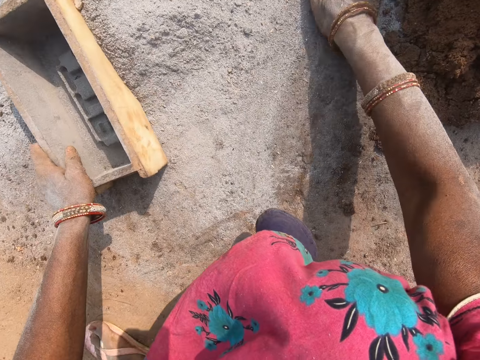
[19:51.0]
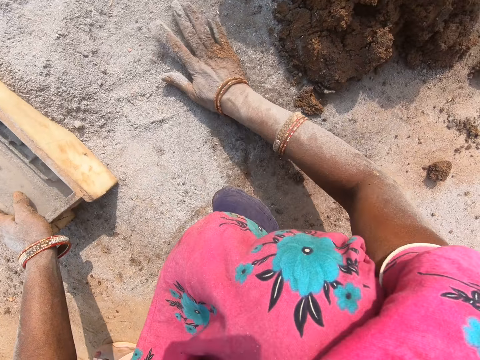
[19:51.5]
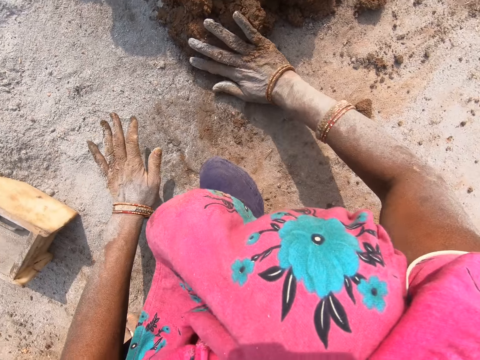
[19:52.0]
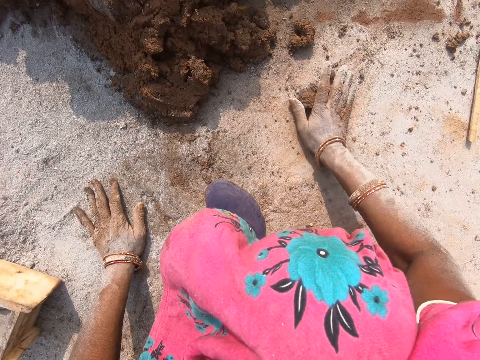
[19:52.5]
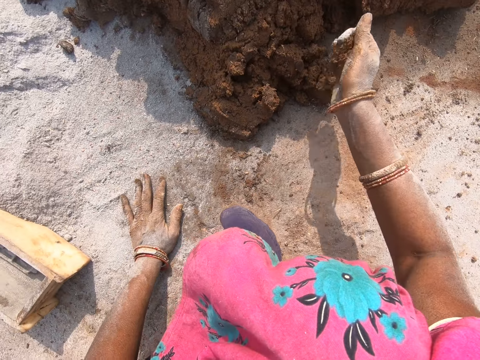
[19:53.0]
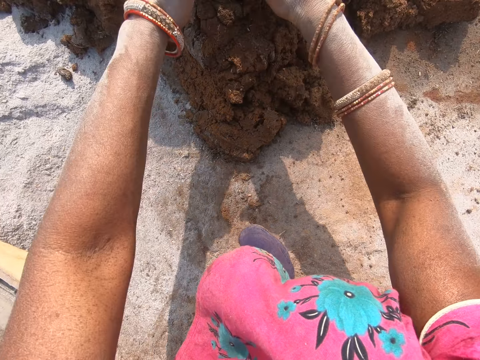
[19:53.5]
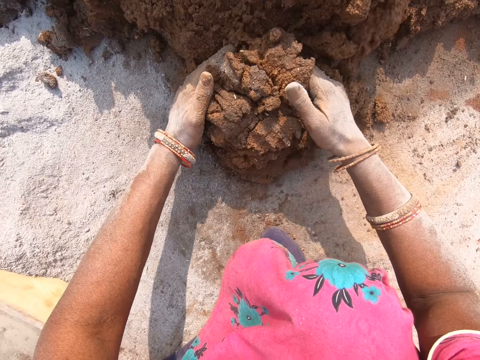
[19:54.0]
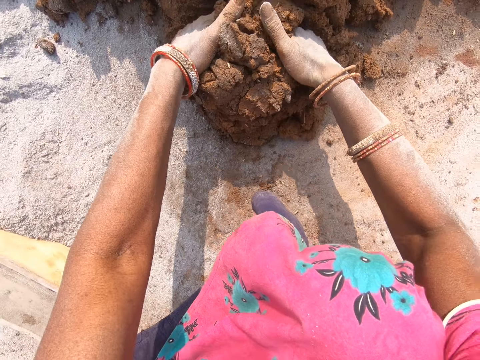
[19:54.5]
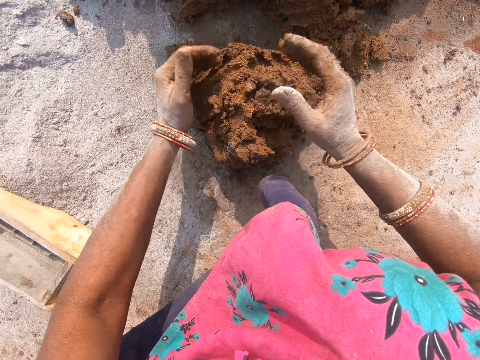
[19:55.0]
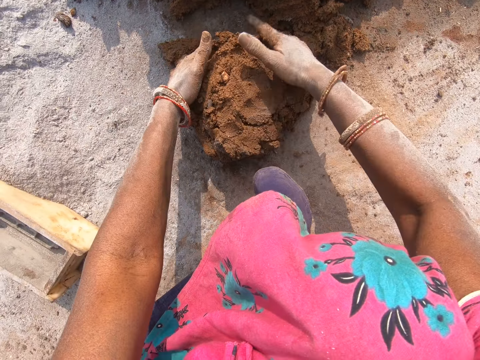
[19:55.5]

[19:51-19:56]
The camera wearer moves the soil. They move the mud. They pick the mud. They cut the mud. They mould the mud.

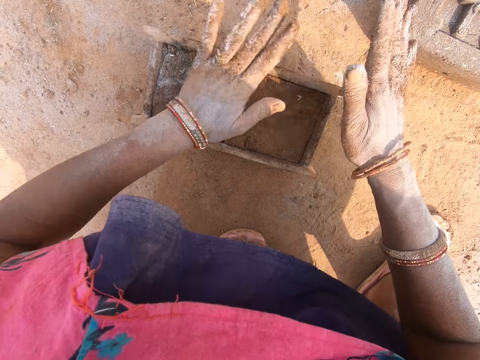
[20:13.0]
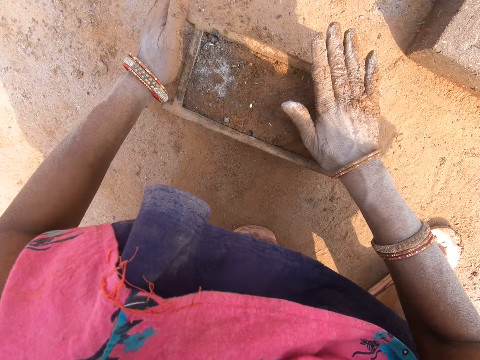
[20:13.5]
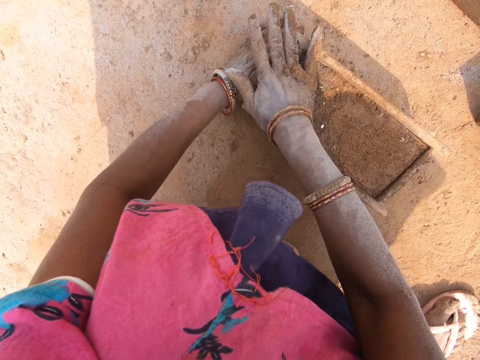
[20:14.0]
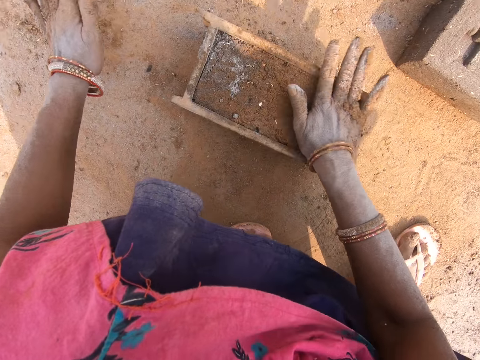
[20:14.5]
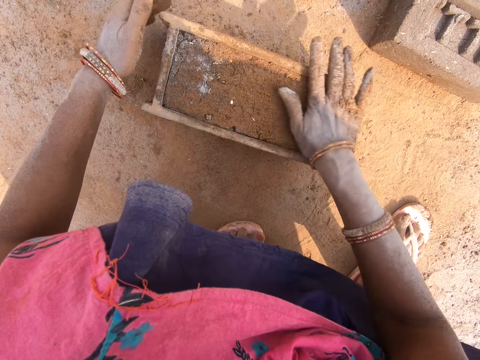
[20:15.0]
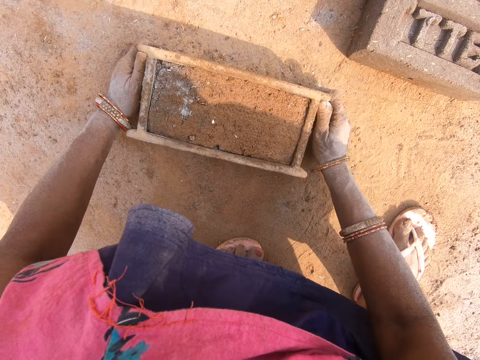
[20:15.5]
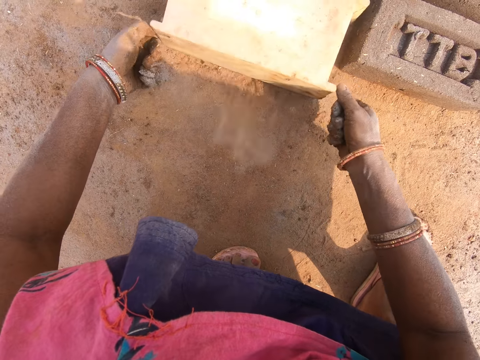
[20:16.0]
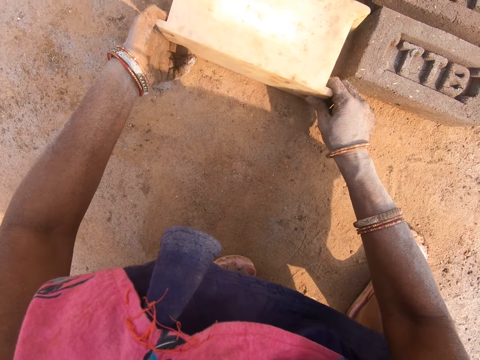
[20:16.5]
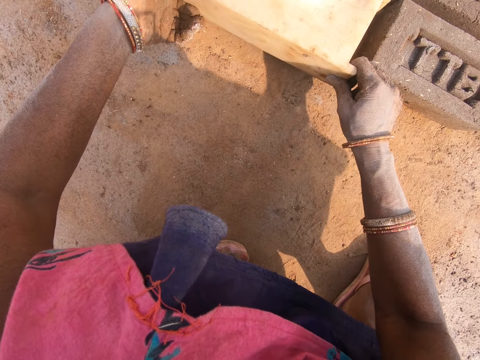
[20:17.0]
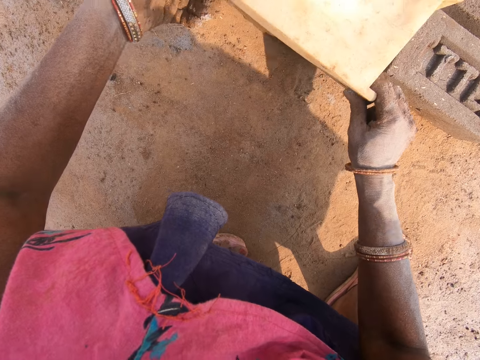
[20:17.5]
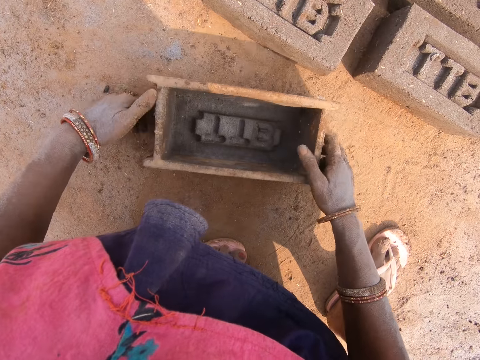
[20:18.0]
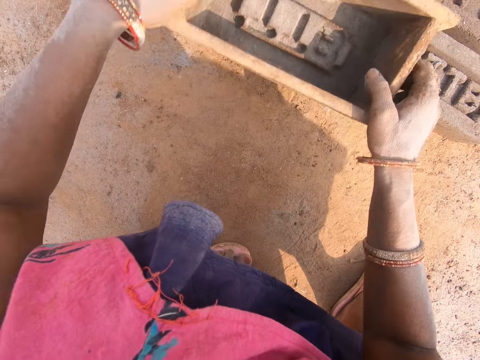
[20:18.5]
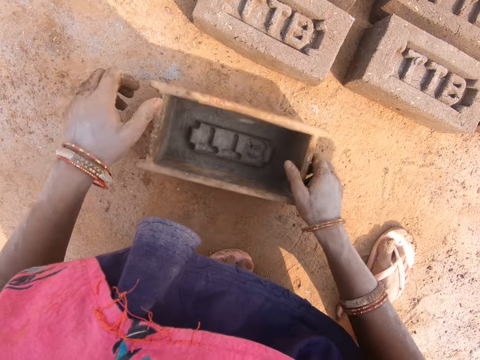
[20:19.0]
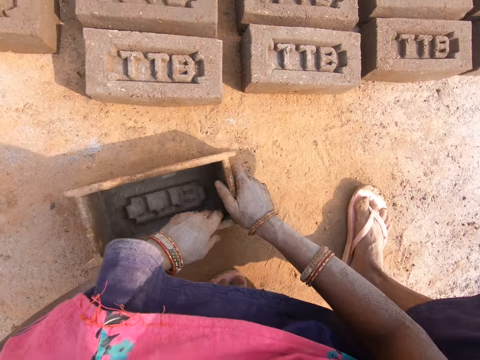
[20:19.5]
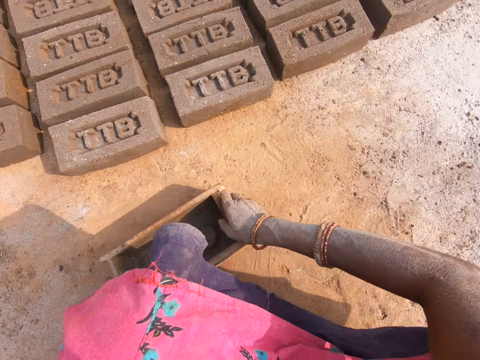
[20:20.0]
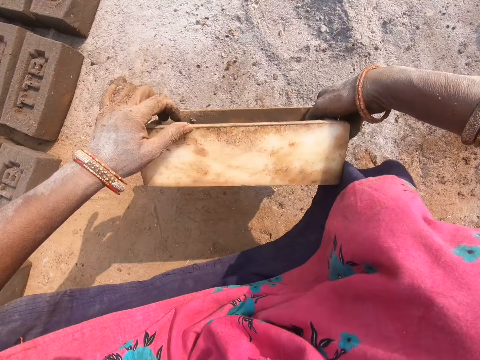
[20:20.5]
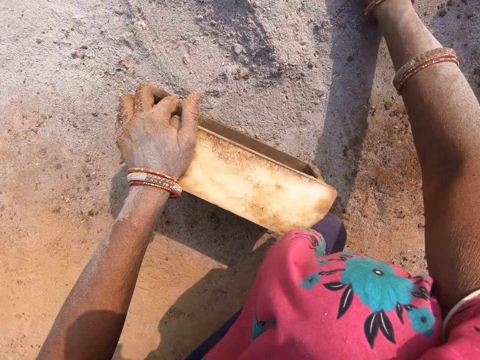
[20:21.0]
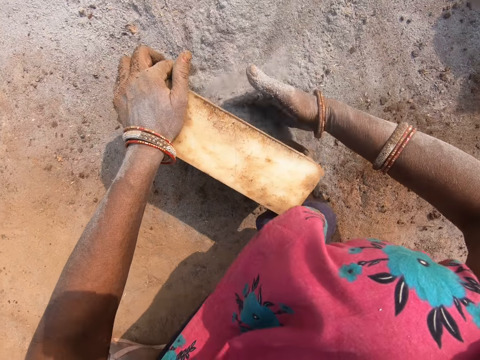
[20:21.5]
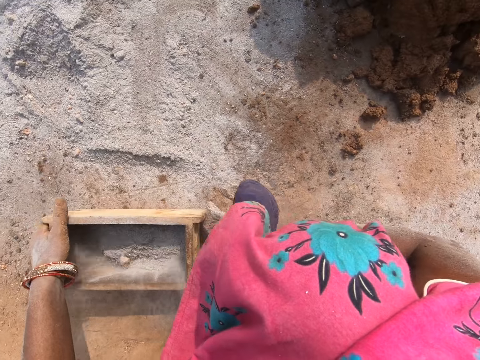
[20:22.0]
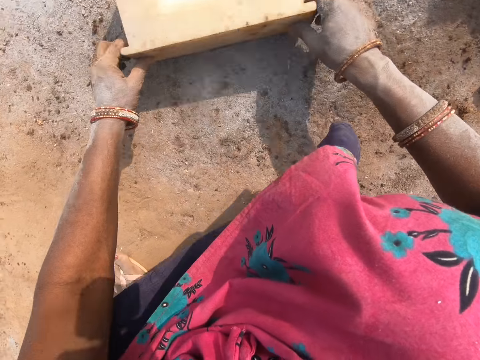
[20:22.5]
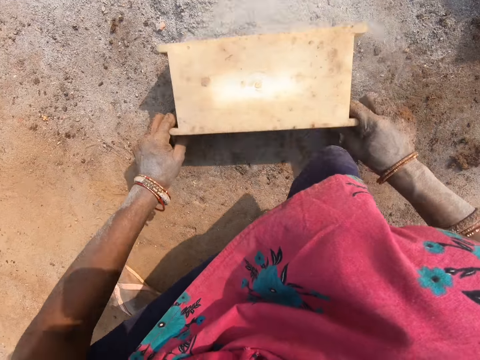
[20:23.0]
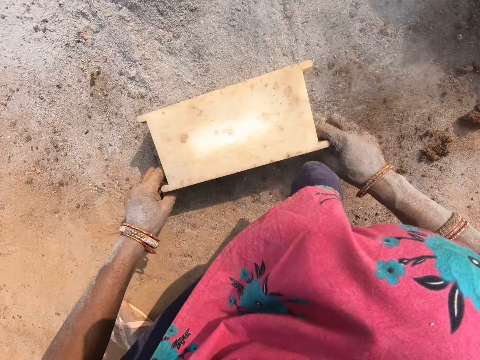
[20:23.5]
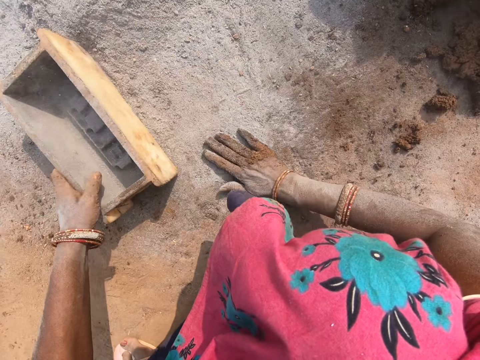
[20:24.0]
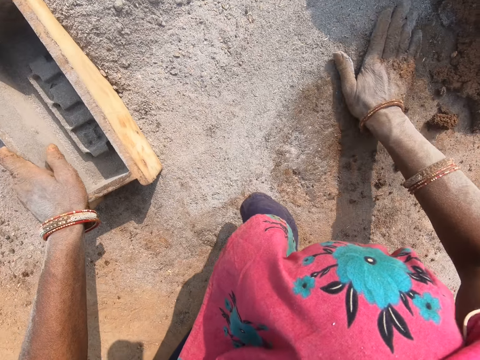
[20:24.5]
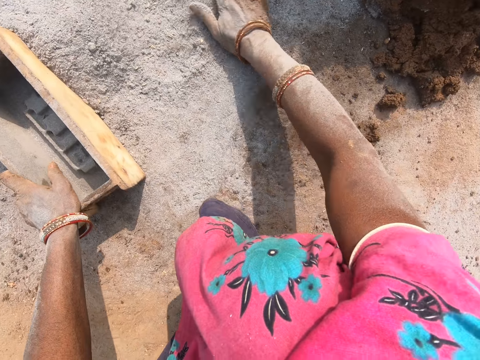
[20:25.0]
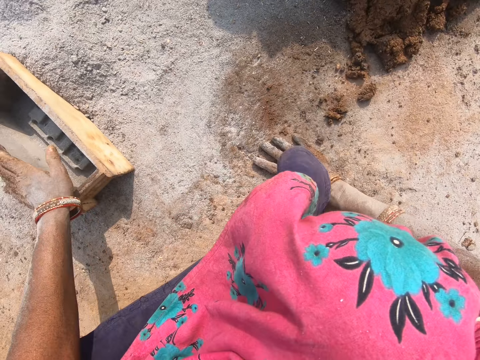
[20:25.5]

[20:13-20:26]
The camera wearer levels the mud in the brick molder or brick mould. They rub the hands on the mud. They turn the brick mould. They place brick-shaped mud on the ground. They lift the brick mould. They put the brick mould down. They pick the brick mould. They put the brick mould on the ground. They move the leg. They put the soil in the brick mould. They collect soil. They hit the brick mould on the ground. They throw the soil in the brick molder down. They move the soil.

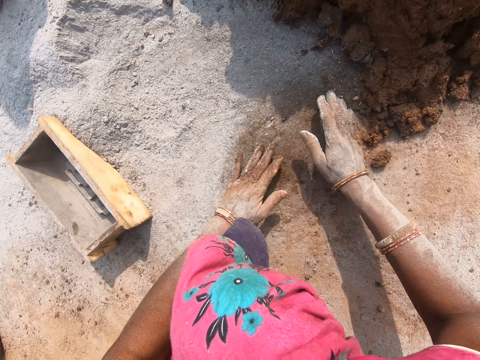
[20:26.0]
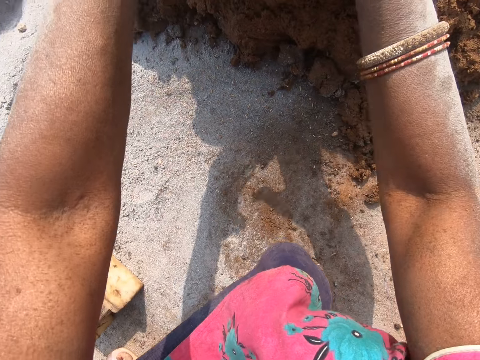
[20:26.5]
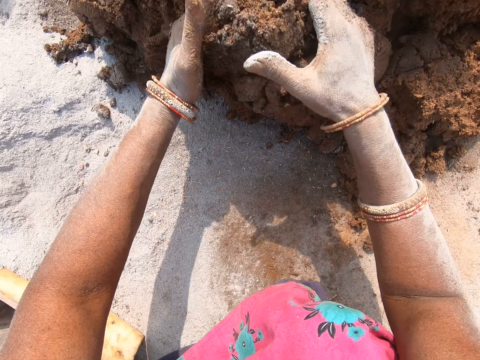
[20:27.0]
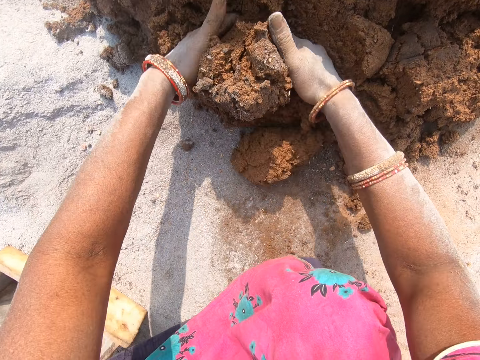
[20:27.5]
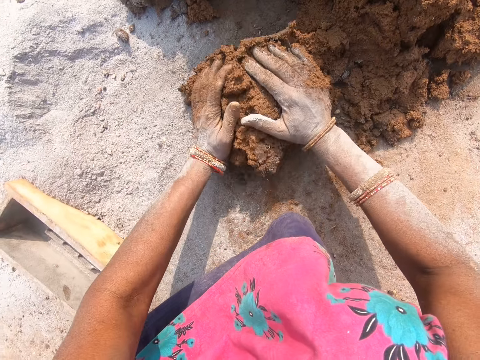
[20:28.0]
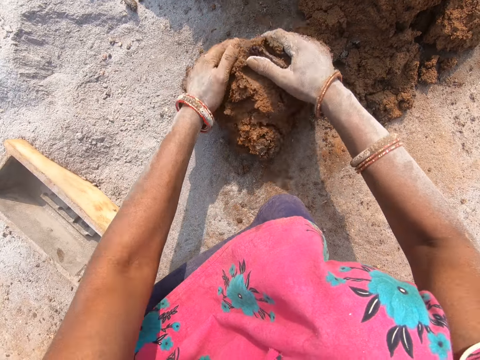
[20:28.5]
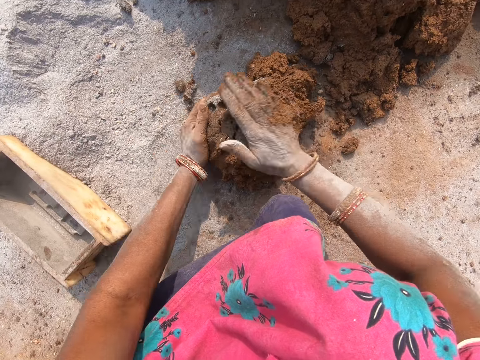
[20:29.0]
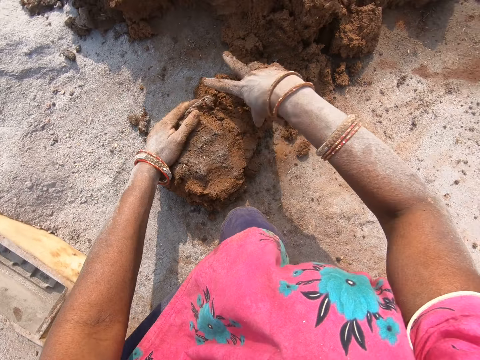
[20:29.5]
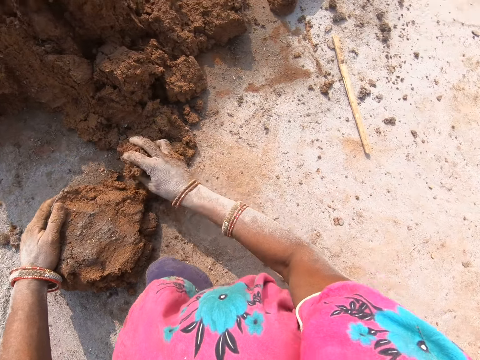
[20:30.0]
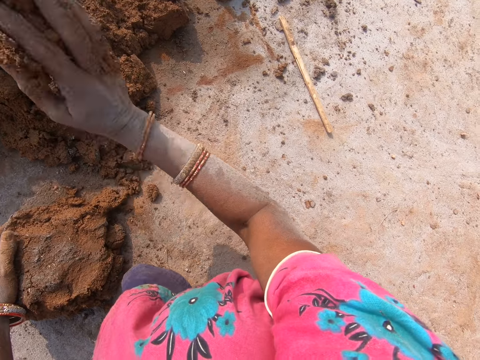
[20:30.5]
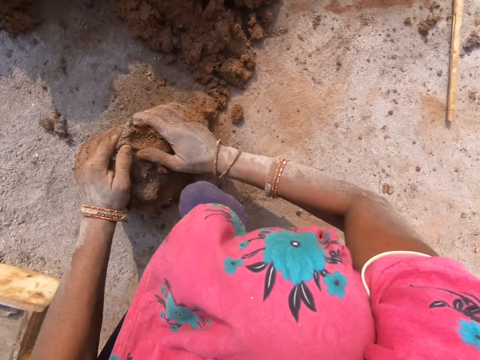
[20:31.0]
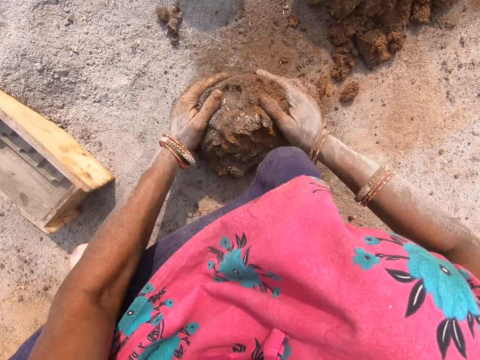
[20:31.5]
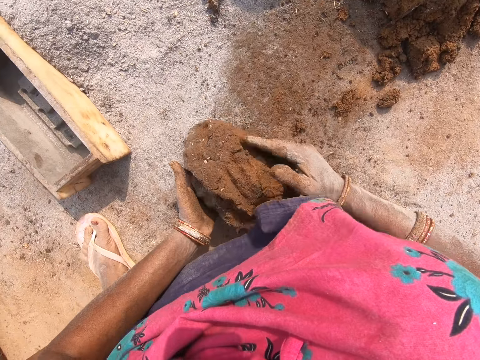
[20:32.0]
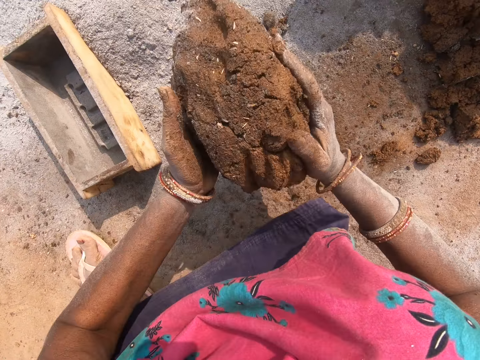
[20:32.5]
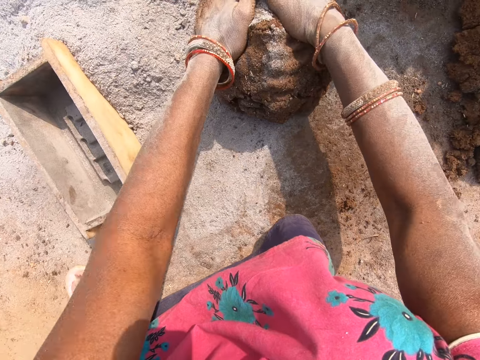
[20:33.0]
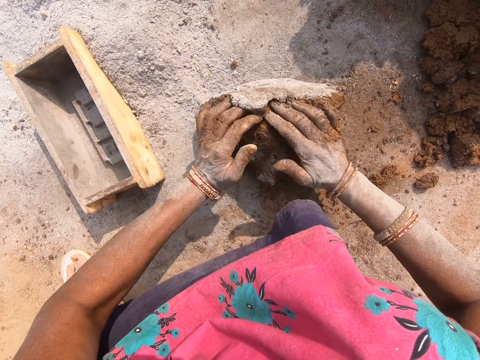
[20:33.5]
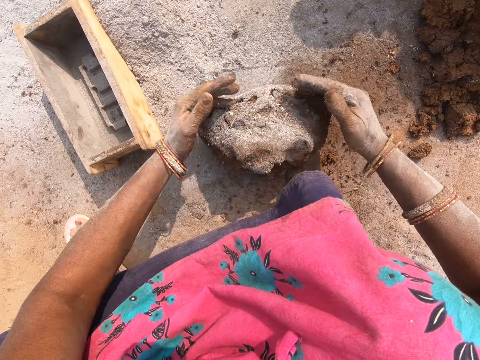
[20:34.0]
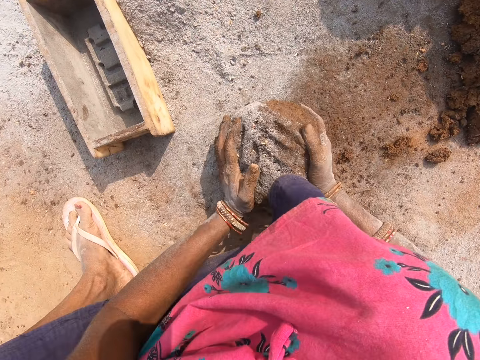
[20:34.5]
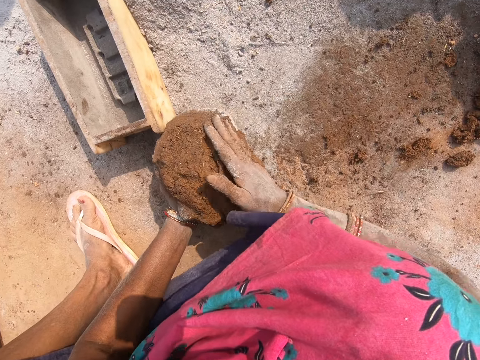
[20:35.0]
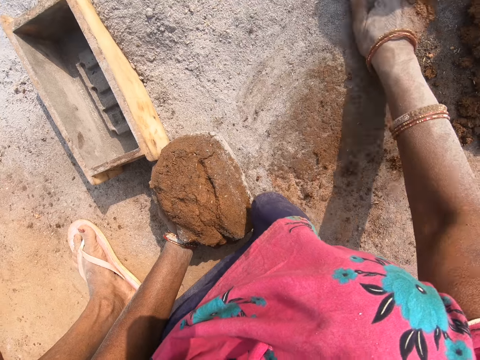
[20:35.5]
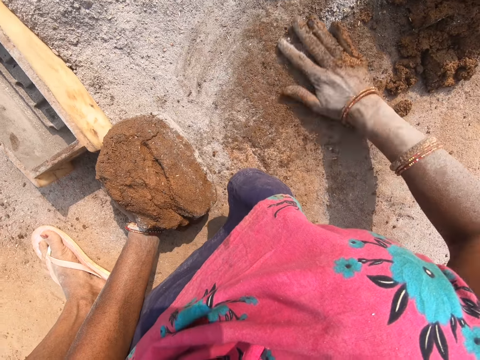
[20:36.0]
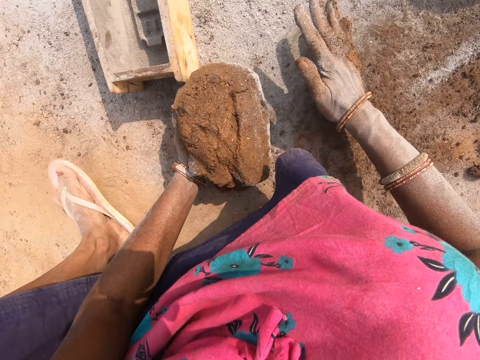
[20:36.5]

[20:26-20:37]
The camera wearer moves the mud. They pick the mud. They cut the mud. They mould the mud. They cut a piece of the mud. They pick the mud. They throw the mud. They mould the mud. They knead the mud. They move the soil.
